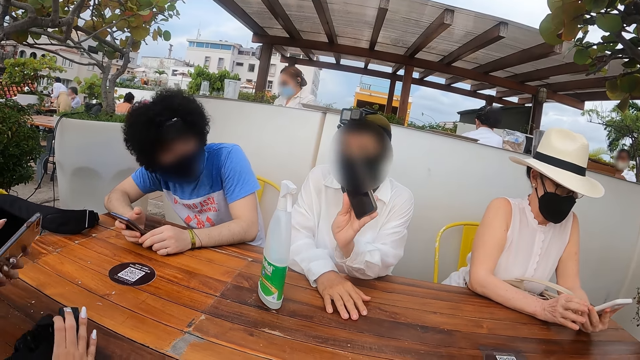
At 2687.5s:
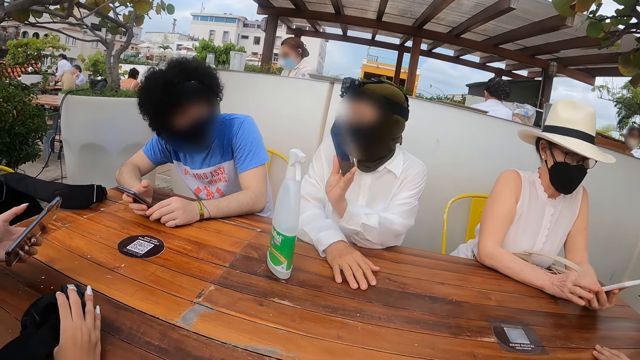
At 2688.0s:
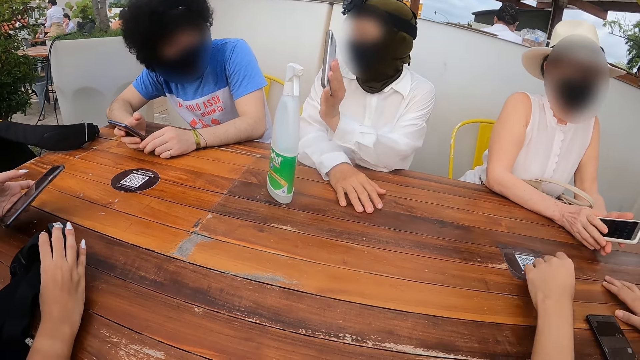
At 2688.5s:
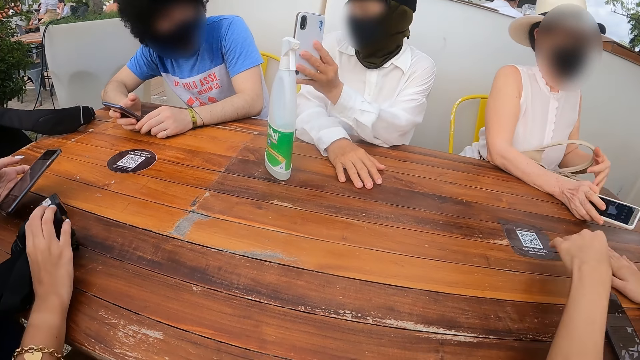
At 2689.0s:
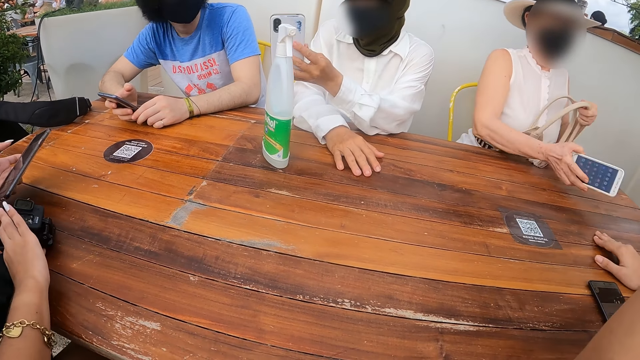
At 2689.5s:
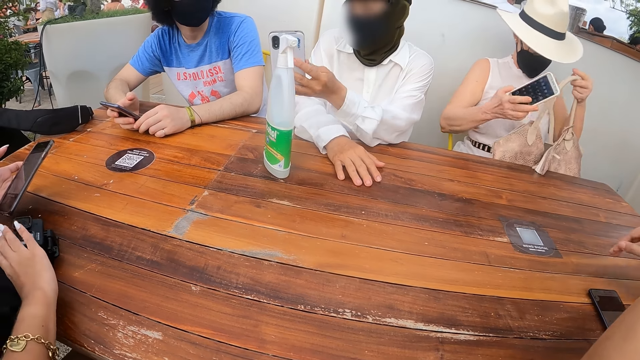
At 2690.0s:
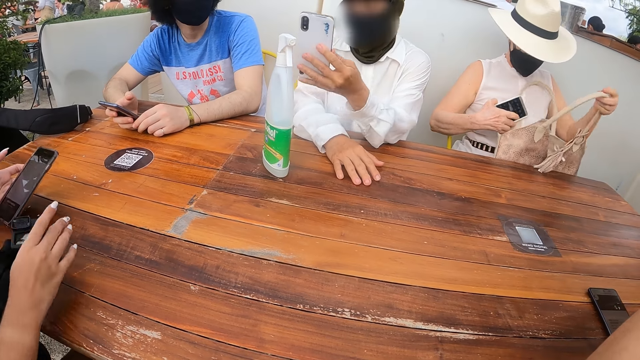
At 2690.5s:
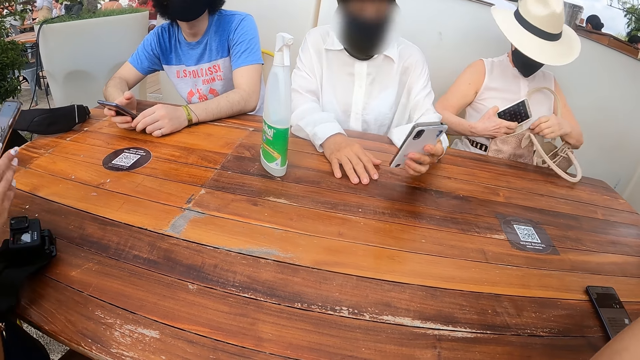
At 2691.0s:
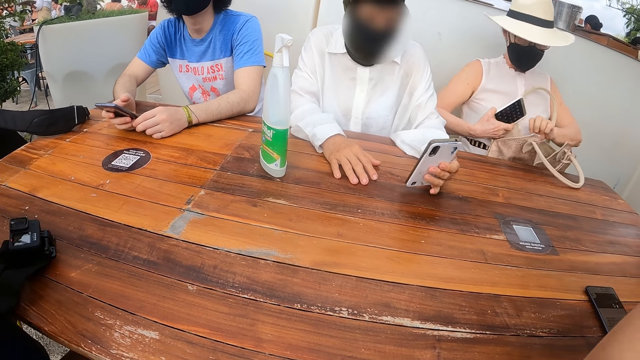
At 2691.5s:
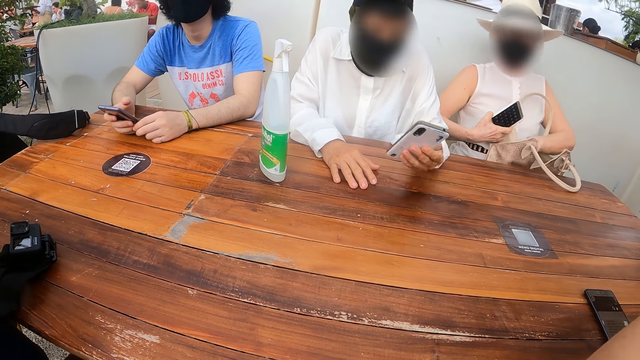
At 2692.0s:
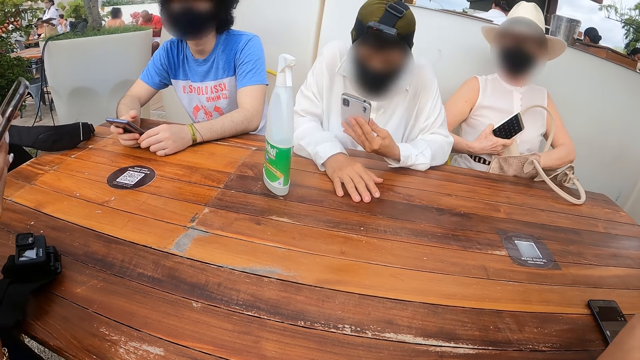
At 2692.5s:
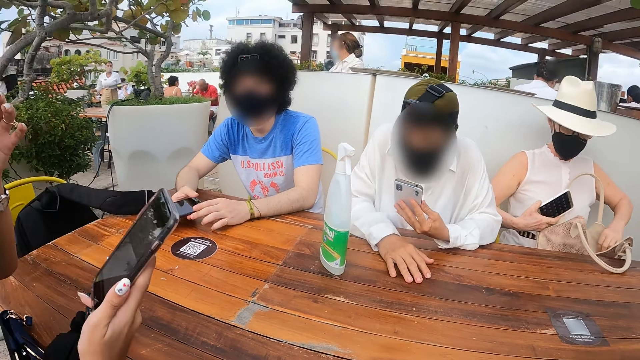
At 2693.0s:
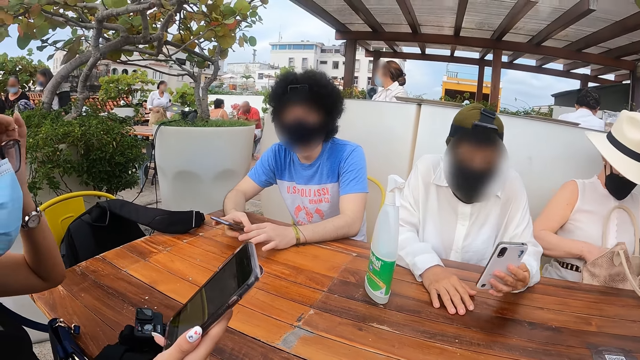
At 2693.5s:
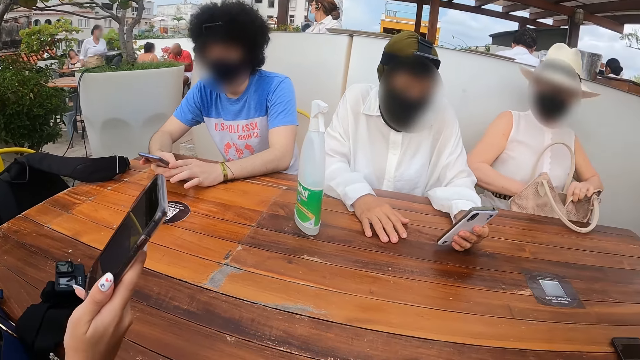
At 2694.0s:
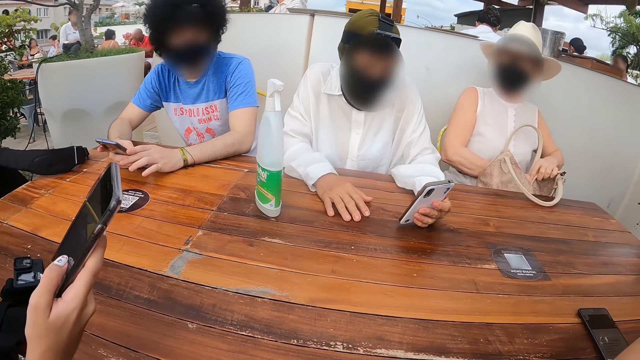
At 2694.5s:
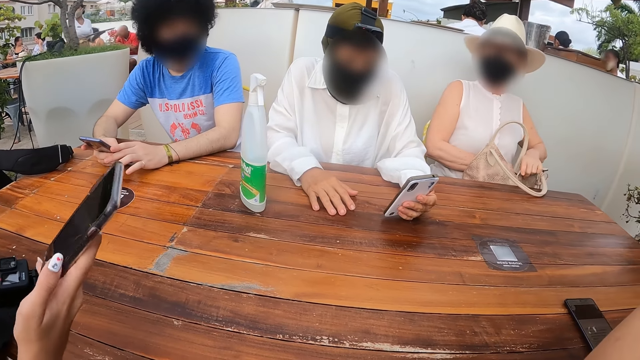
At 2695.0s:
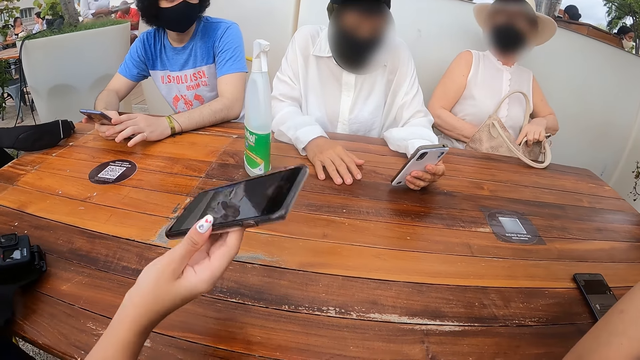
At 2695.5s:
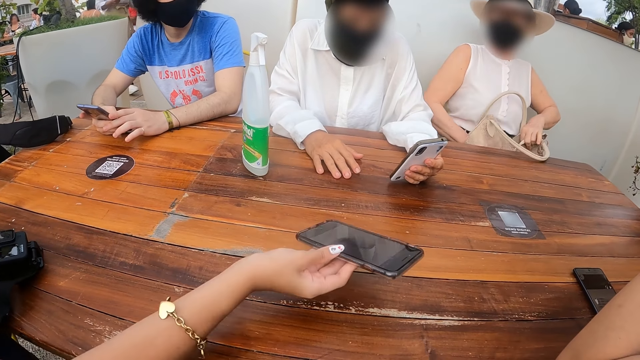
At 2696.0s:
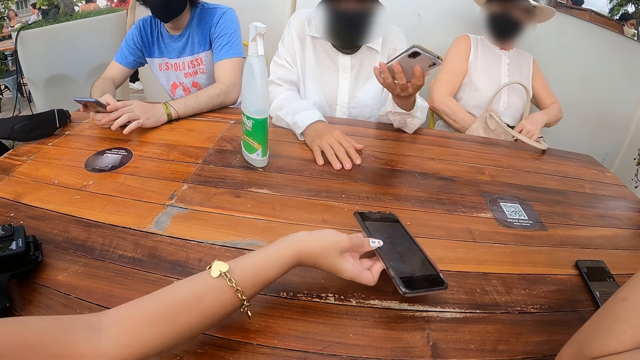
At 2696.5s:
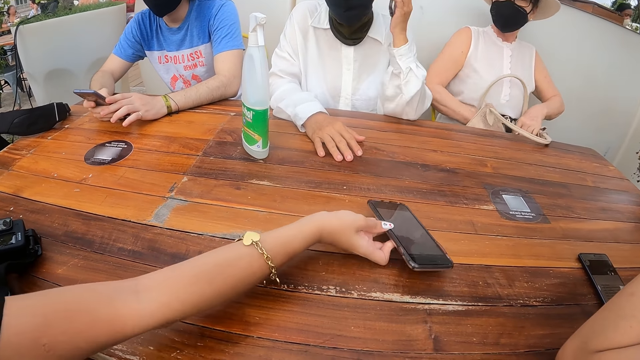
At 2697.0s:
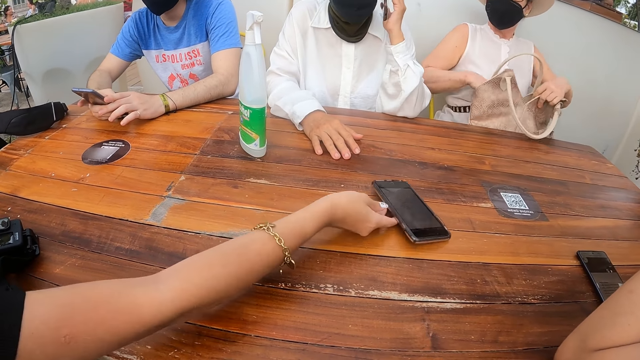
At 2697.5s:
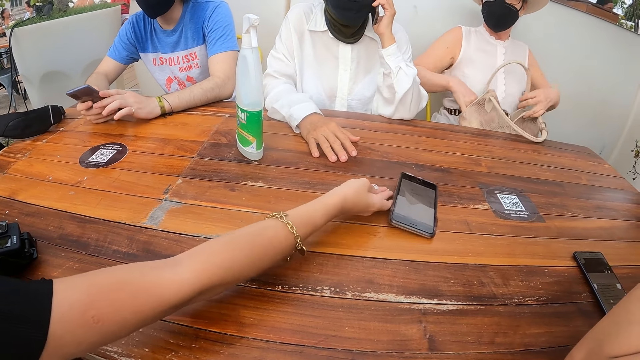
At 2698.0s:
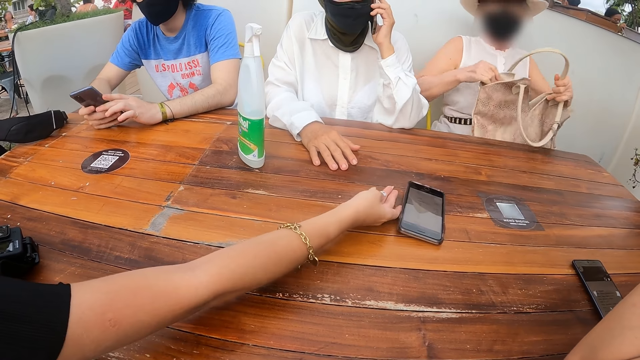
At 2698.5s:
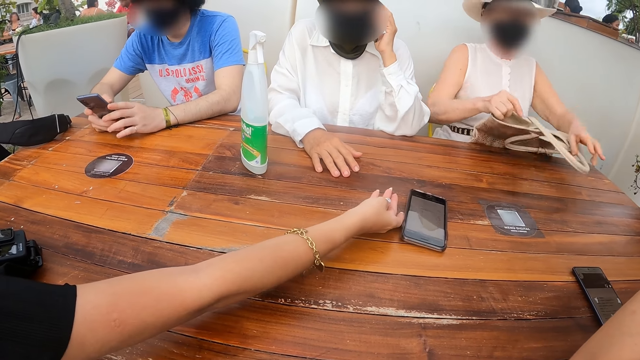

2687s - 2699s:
A woman holds the camera on the table. Another woman puts a phone in the bag. The first woman passes the phone to the other woman.

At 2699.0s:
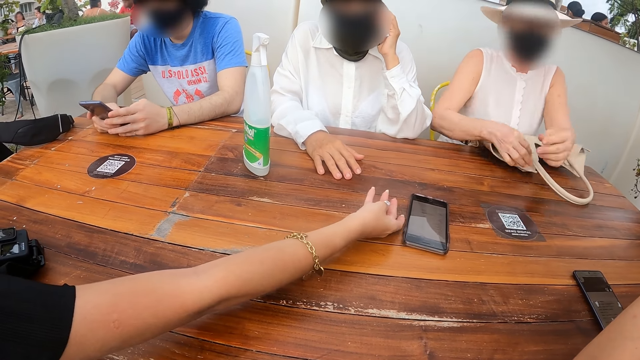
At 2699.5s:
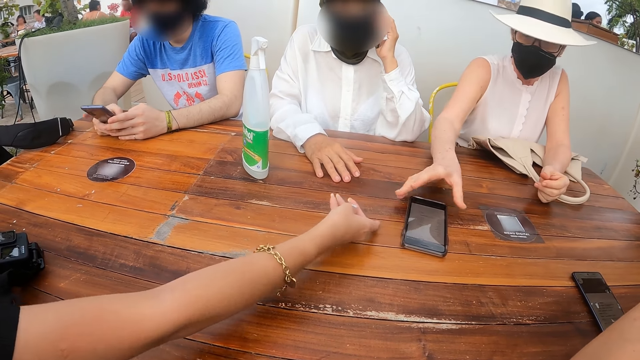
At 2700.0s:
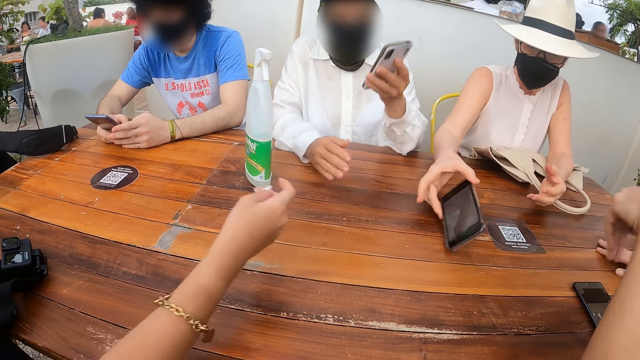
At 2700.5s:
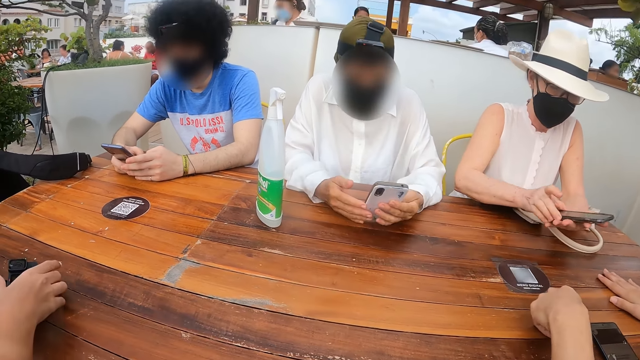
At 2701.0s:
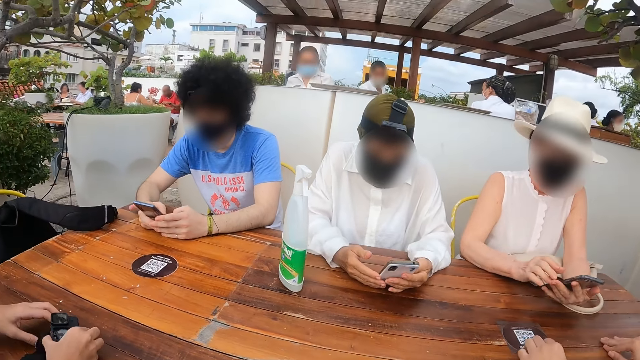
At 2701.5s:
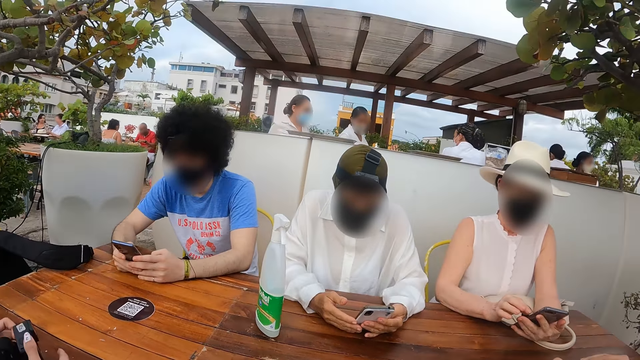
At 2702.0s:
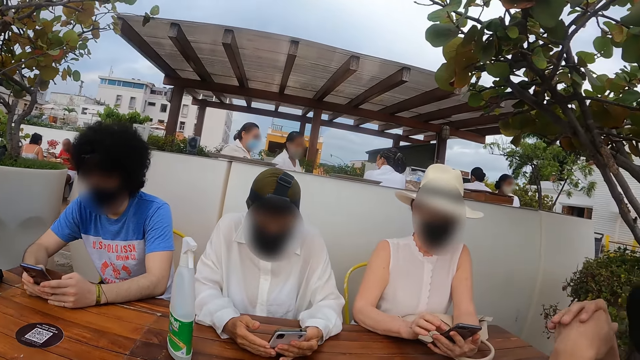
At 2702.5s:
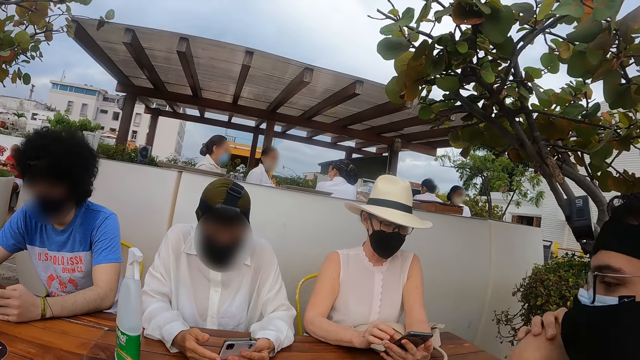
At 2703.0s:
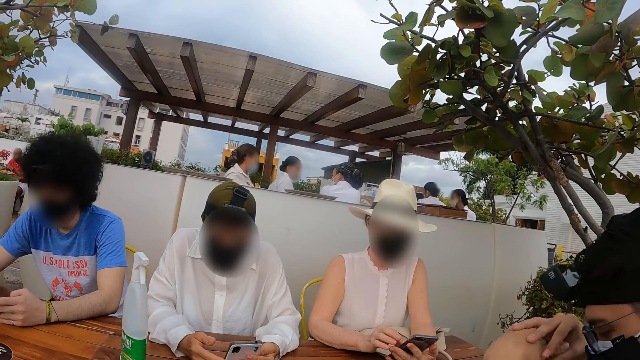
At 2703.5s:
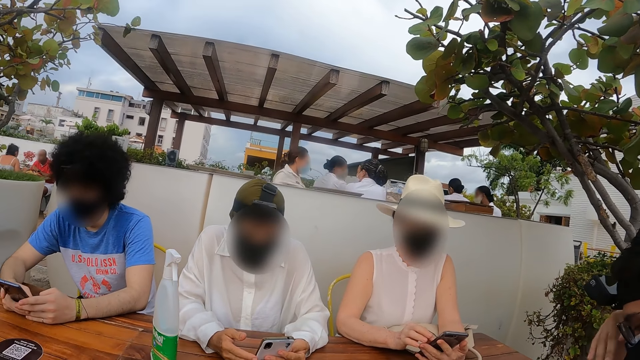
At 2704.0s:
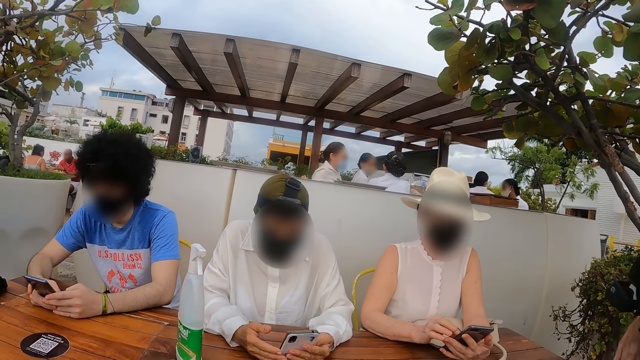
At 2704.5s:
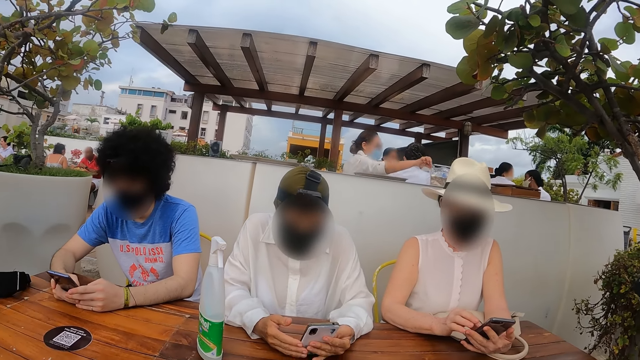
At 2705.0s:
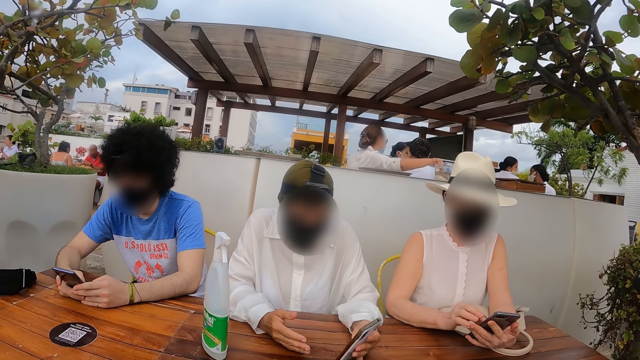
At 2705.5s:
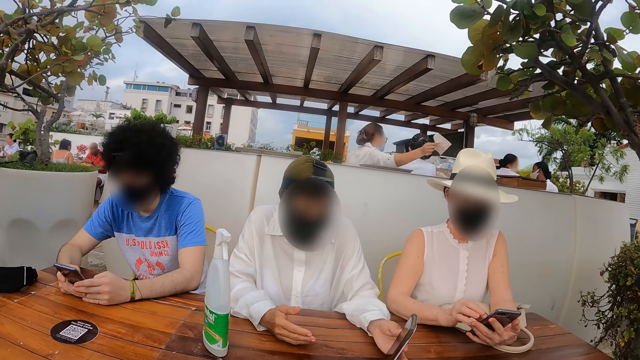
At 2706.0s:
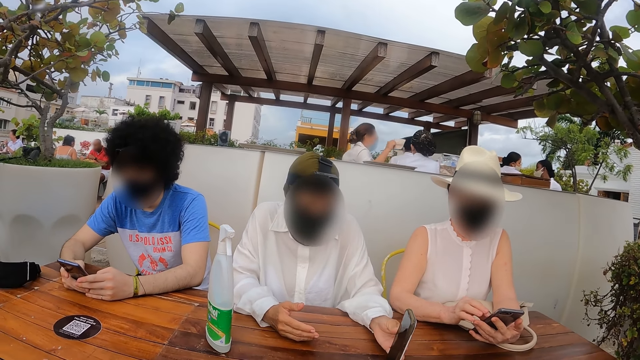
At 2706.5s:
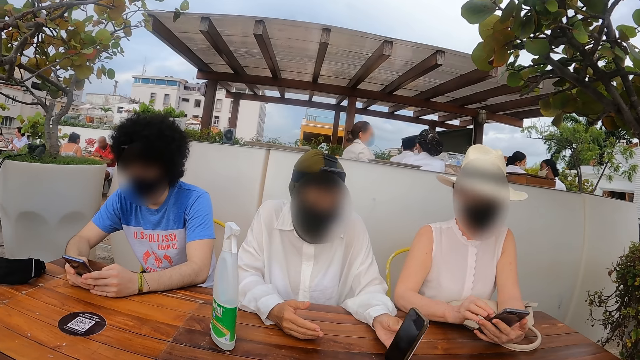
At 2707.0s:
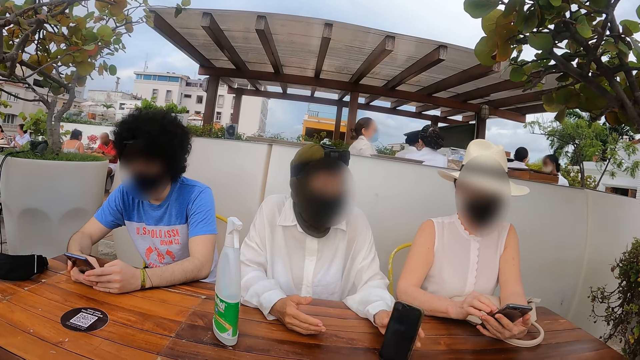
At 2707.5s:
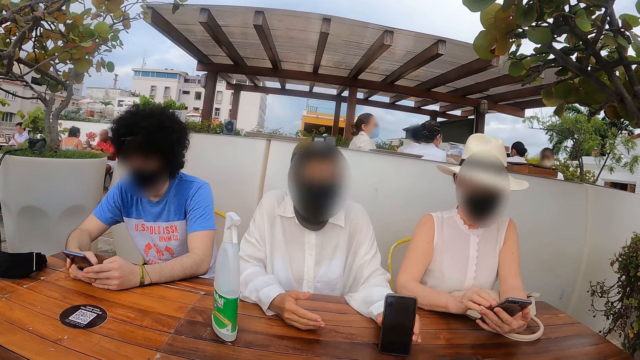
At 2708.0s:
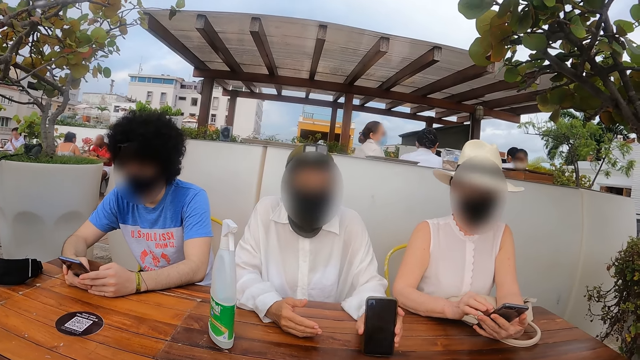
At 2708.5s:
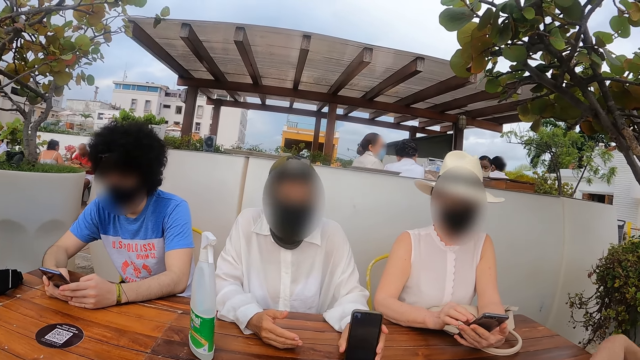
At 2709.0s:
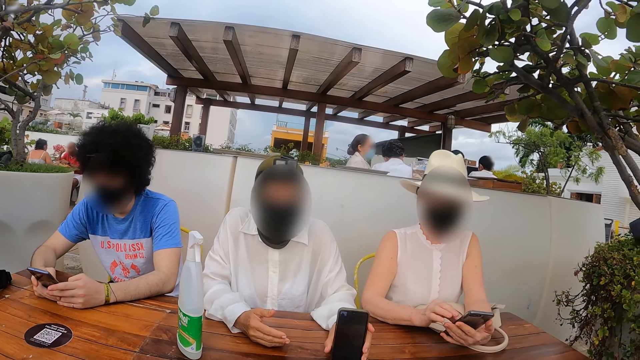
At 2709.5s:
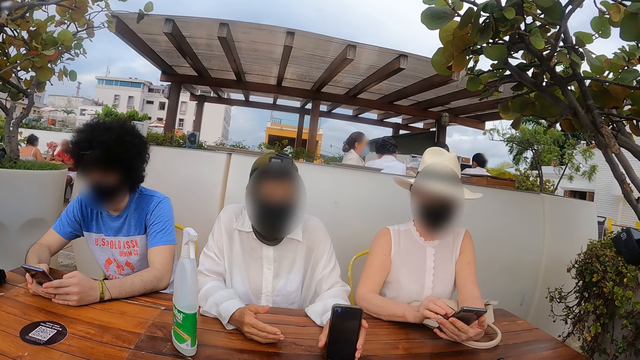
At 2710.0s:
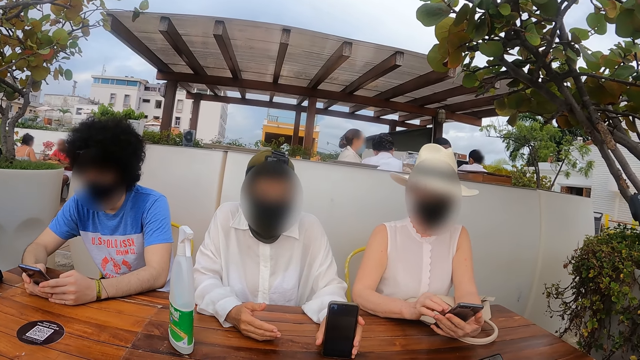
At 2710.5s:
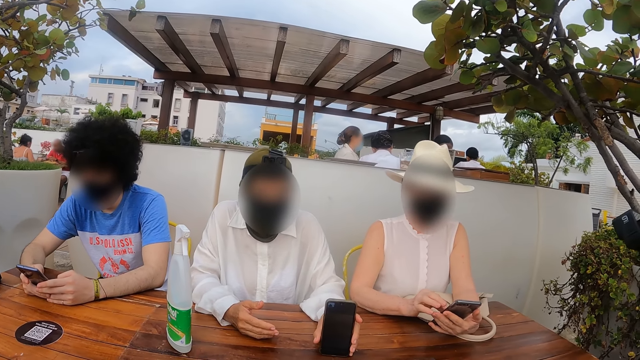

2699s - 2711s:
A woman picks up a phone from the table and uses the phone. The camera wearer looks at the phone. Another woman shows the camera wearer the phone.
